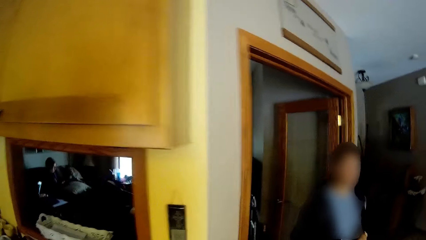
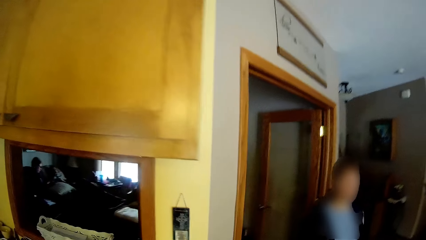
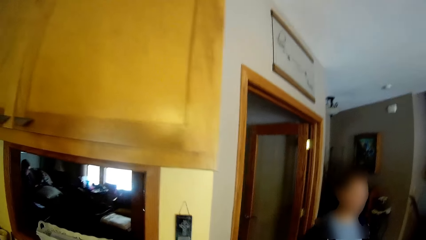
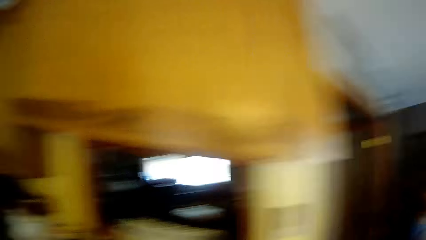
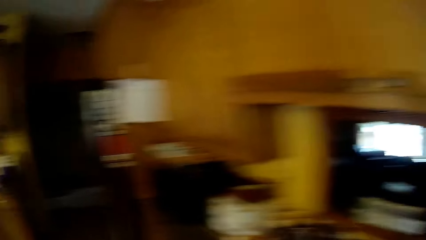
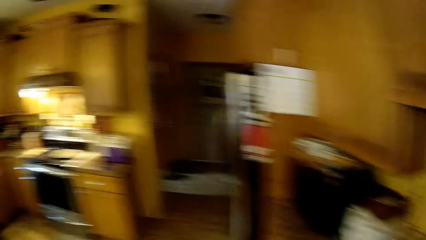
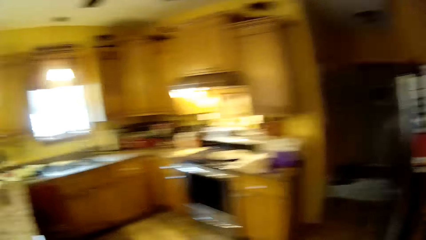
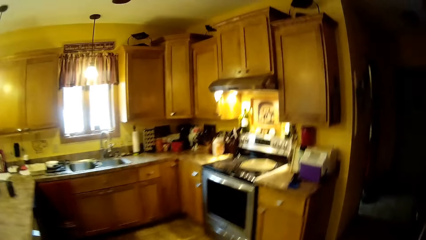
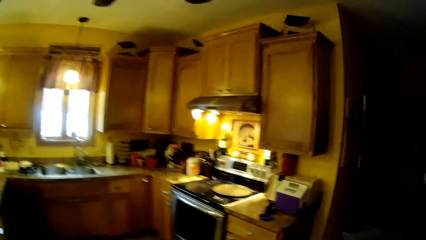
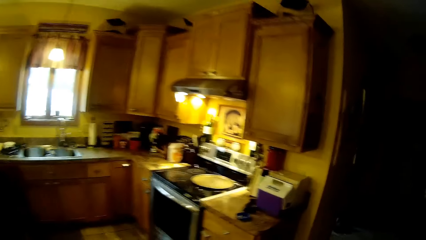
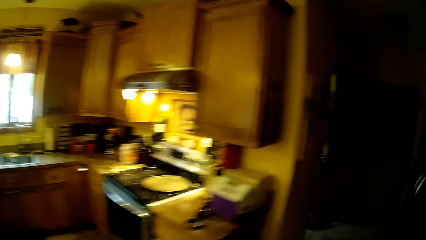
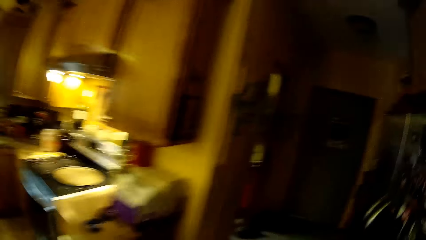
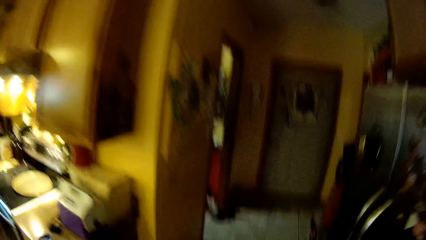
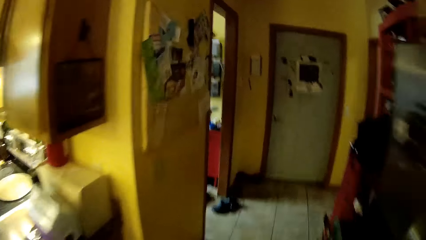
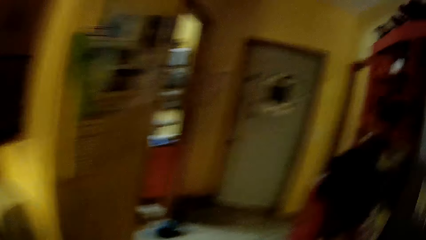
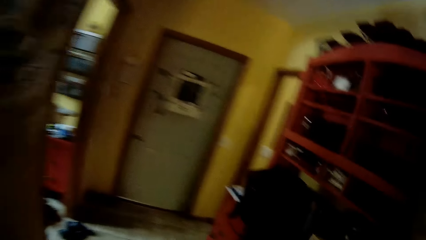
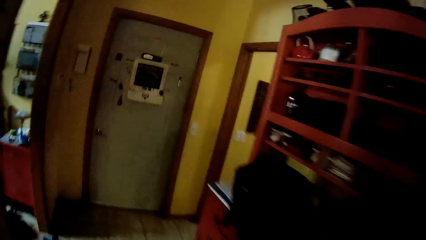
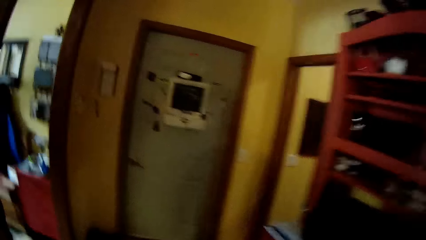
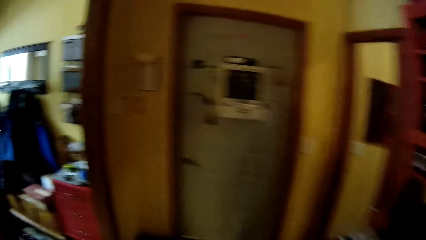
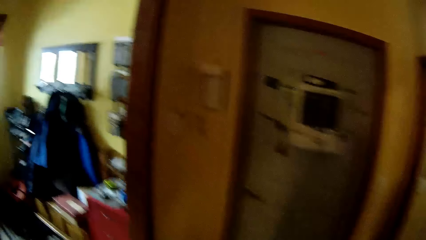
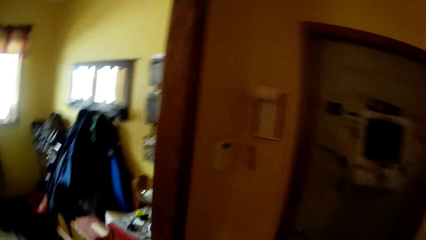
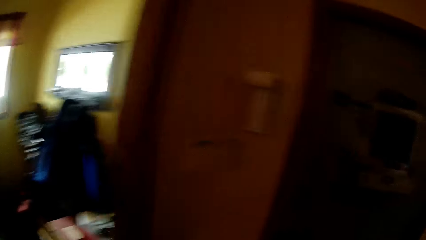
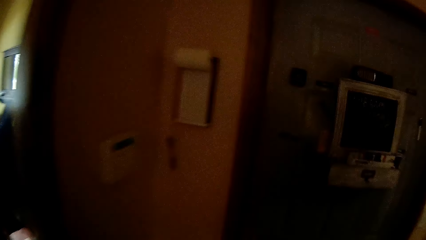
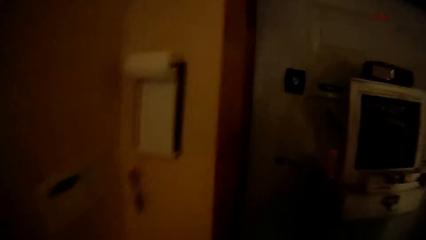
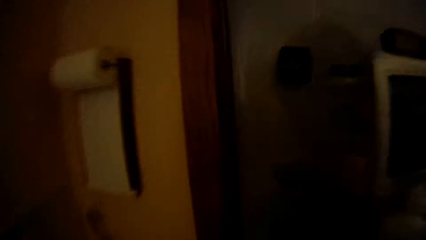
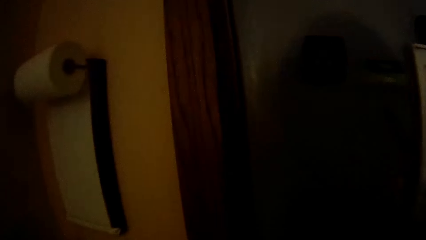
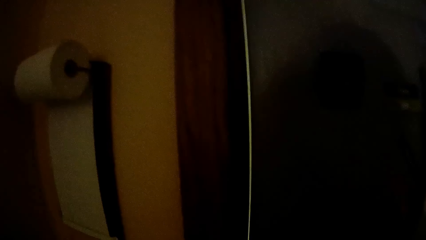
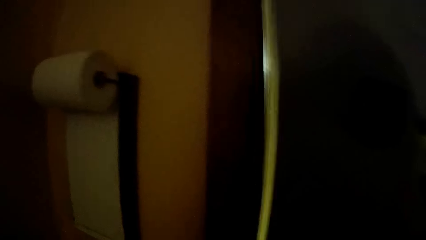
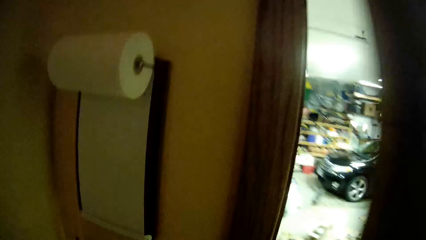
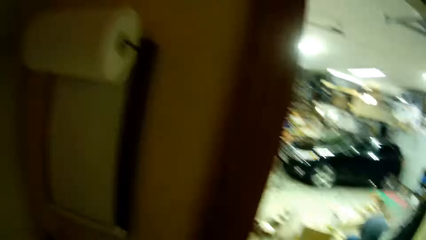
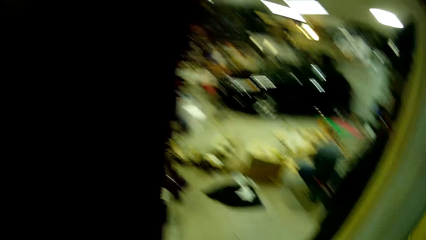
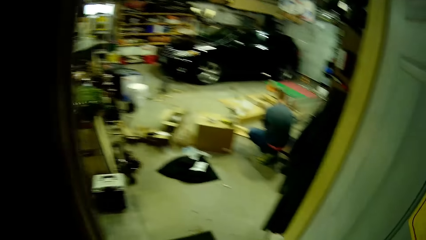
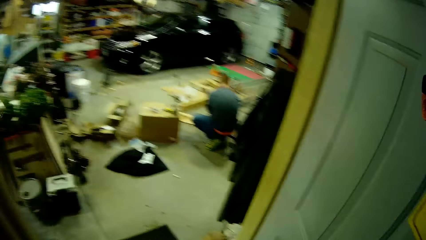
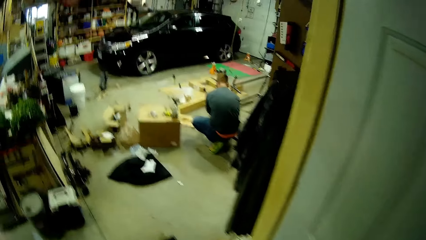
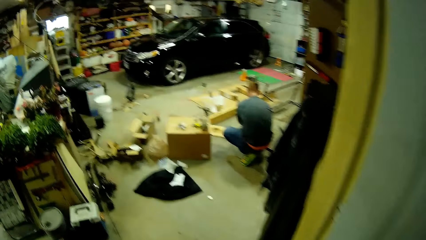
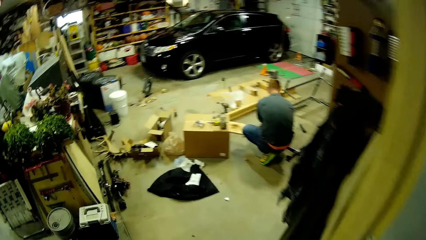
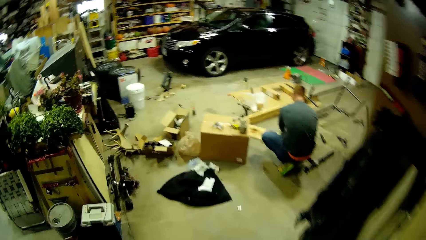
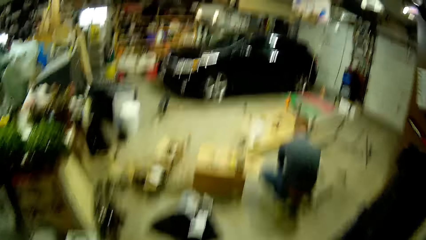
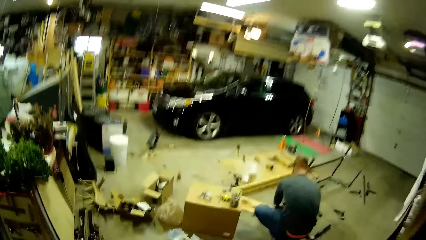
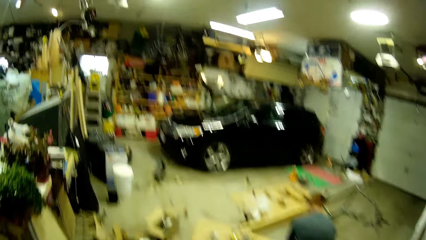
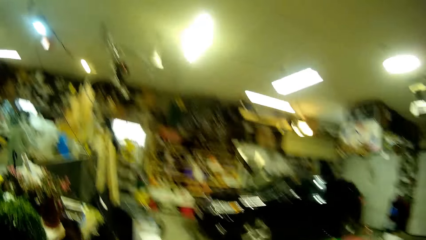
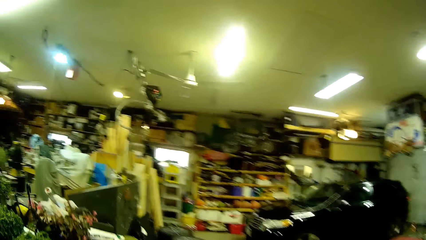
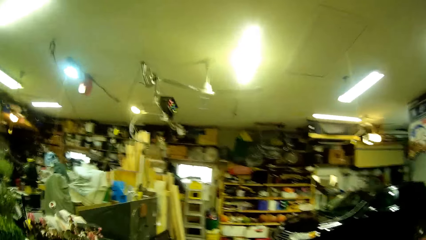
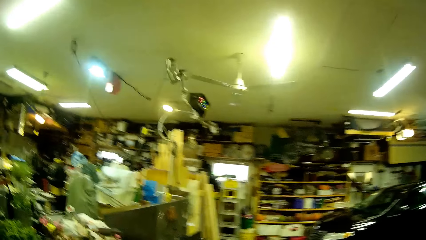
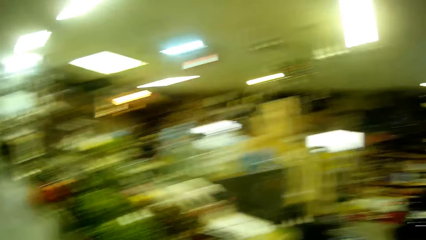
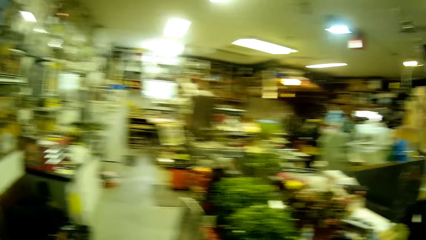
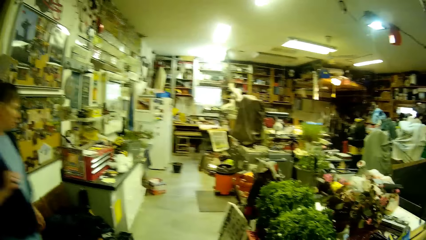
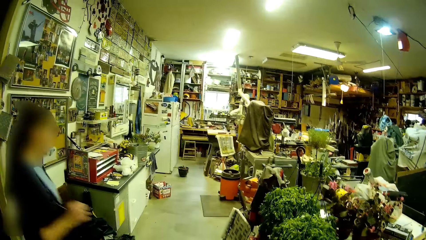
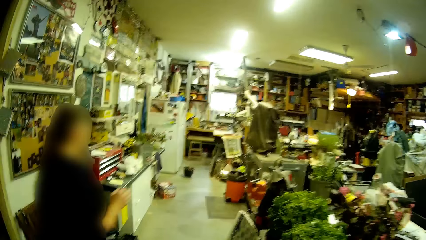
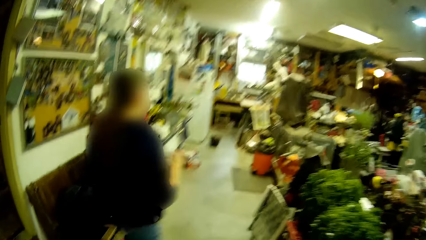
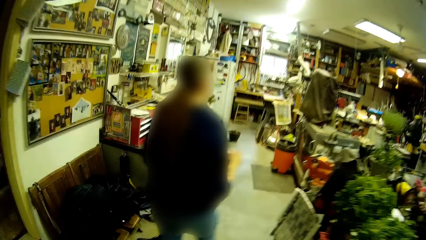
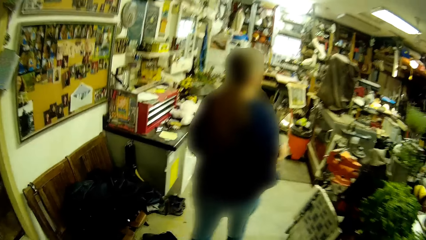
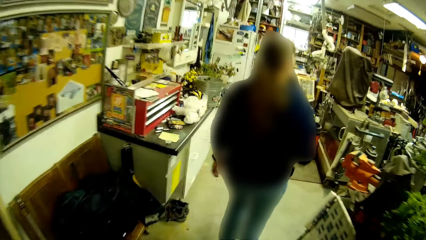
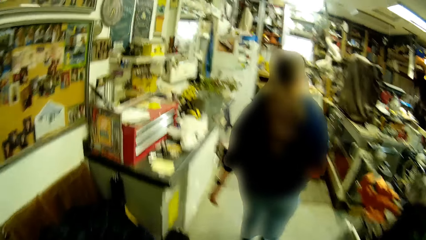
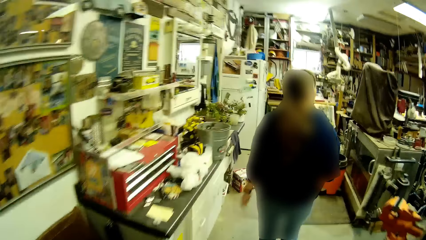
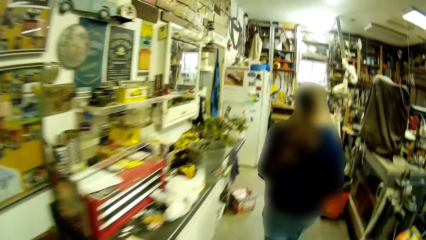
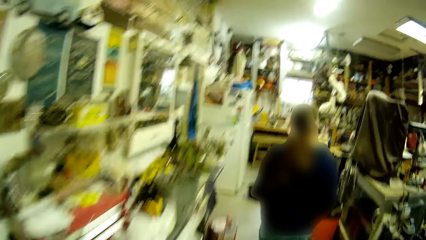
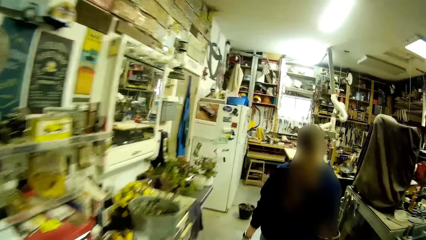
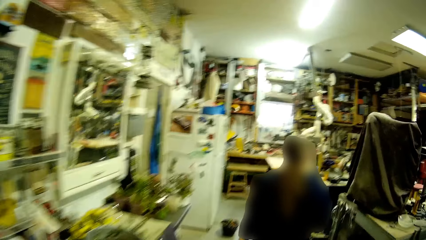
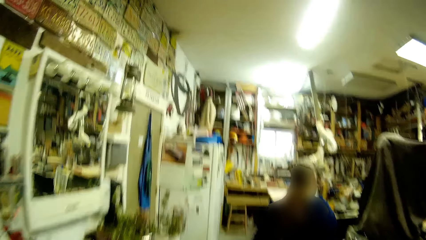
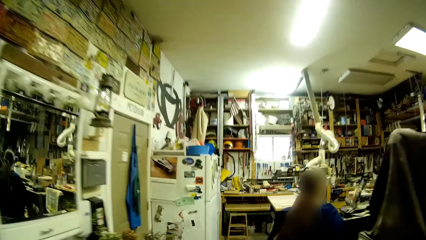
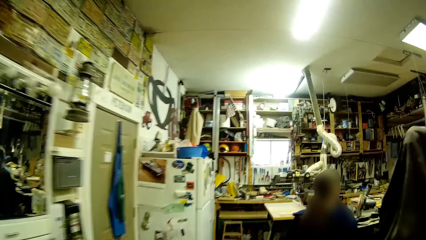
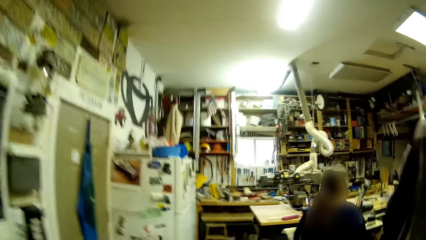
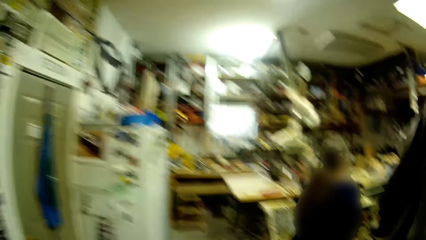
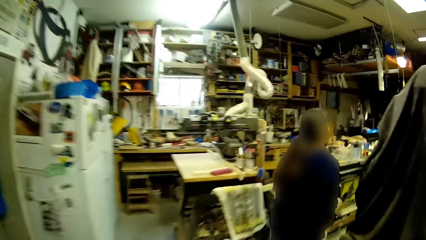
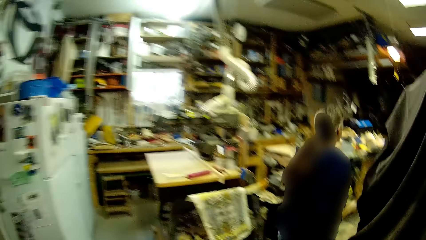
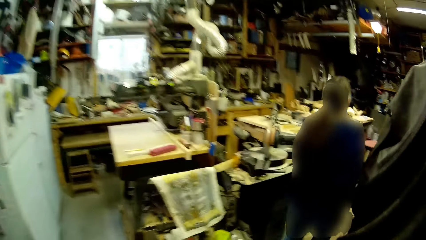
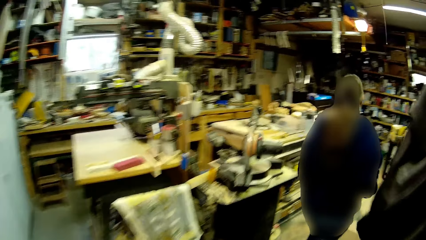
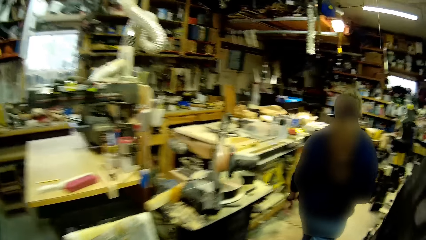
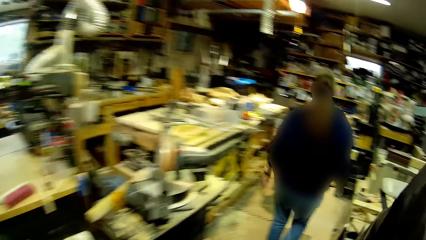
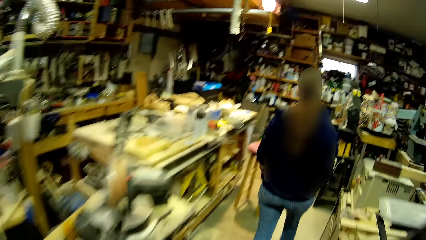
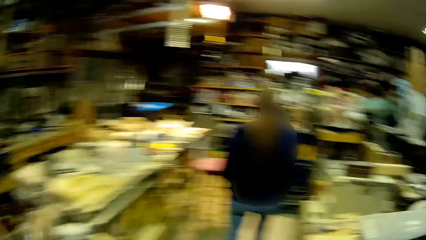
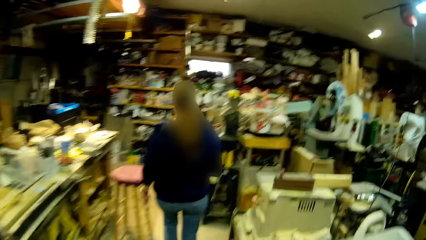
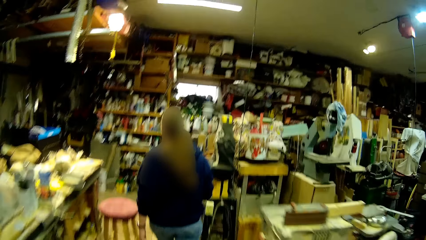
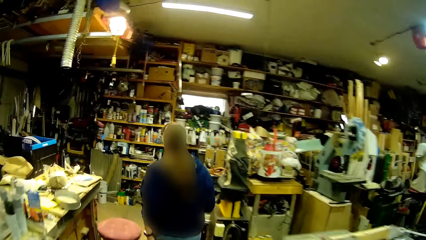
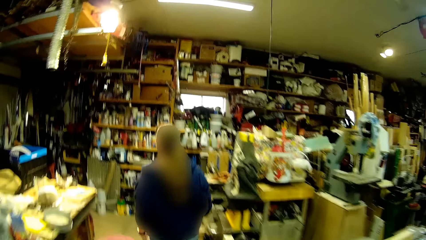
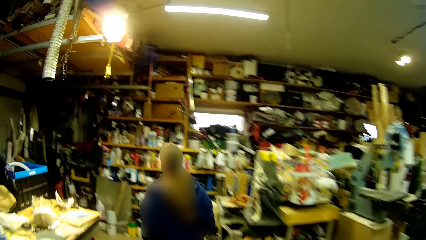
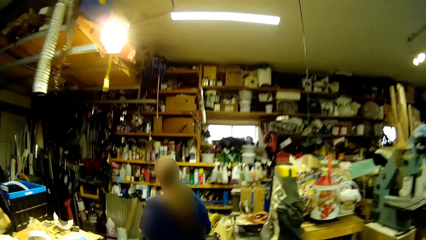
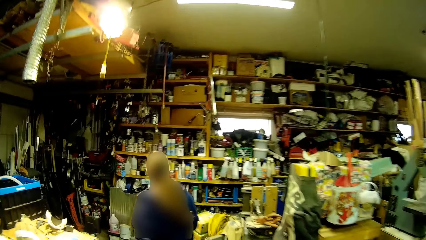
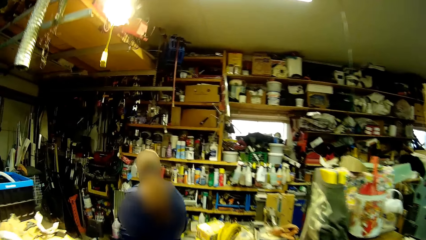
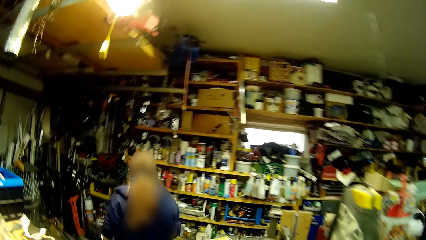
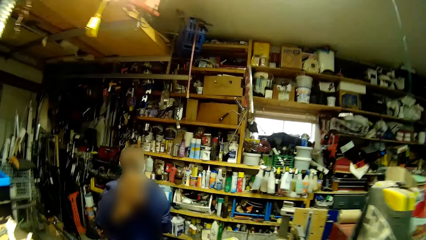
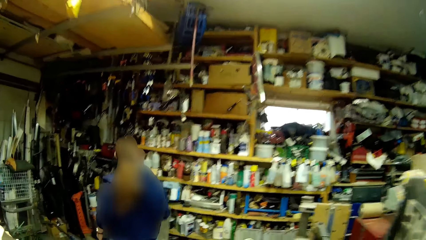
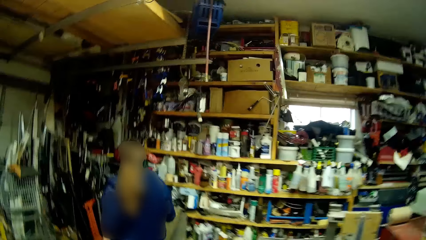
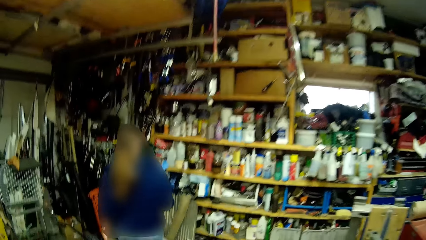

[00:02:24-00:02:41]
The camera wearer opens the door with his right hand. A woman walks towards a shelf.
